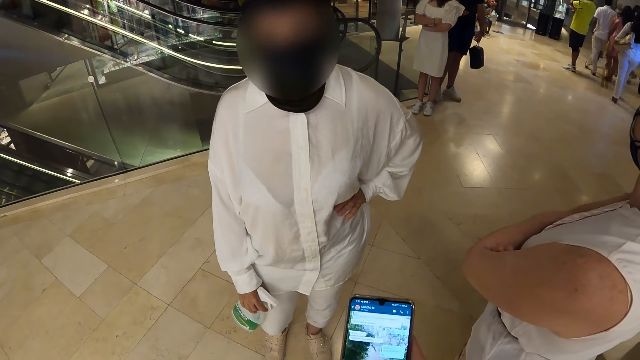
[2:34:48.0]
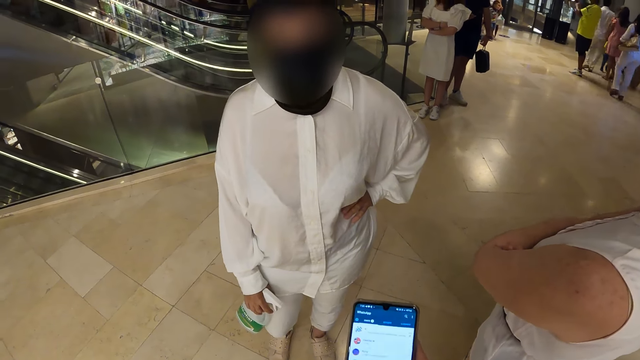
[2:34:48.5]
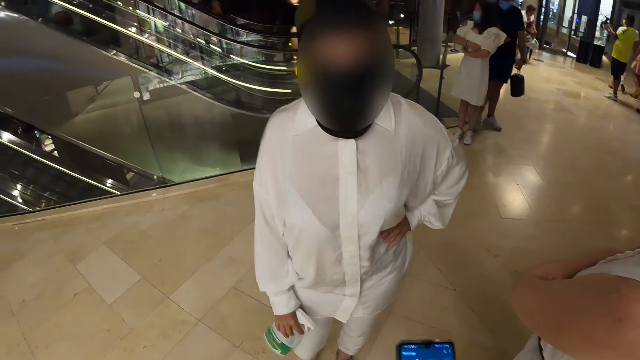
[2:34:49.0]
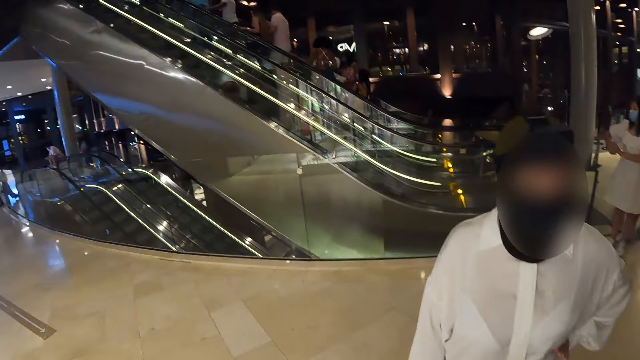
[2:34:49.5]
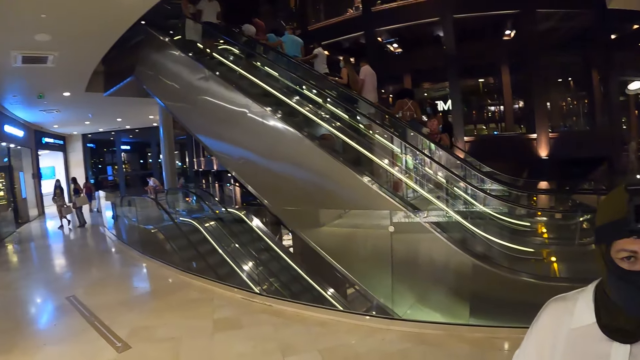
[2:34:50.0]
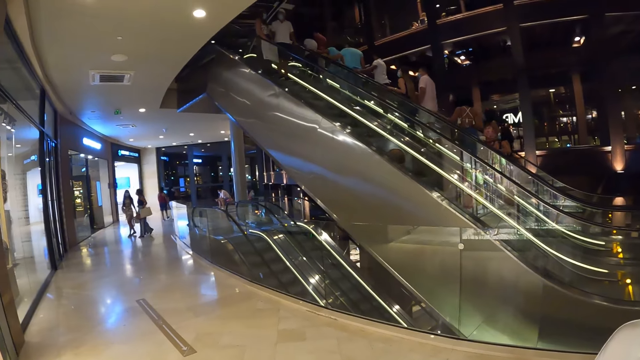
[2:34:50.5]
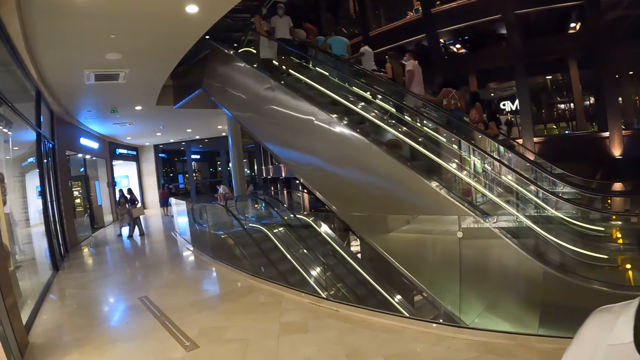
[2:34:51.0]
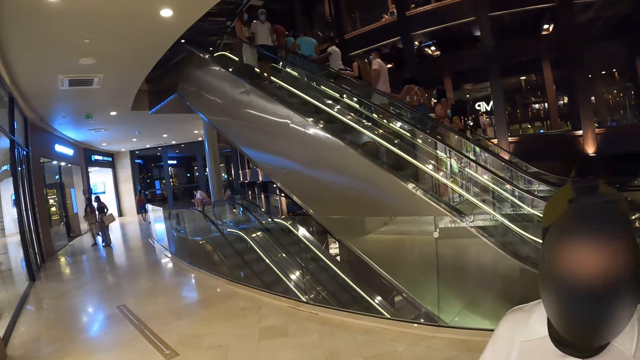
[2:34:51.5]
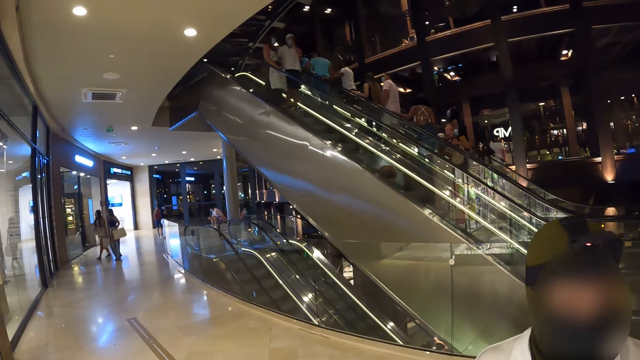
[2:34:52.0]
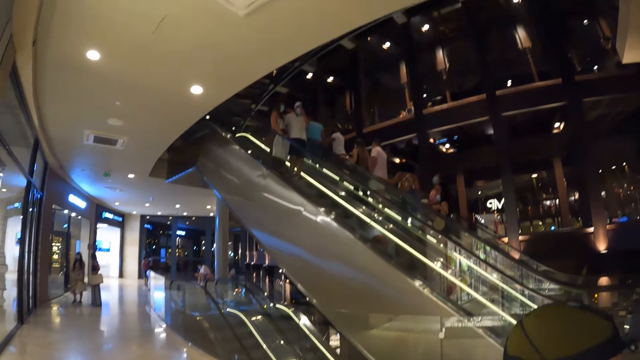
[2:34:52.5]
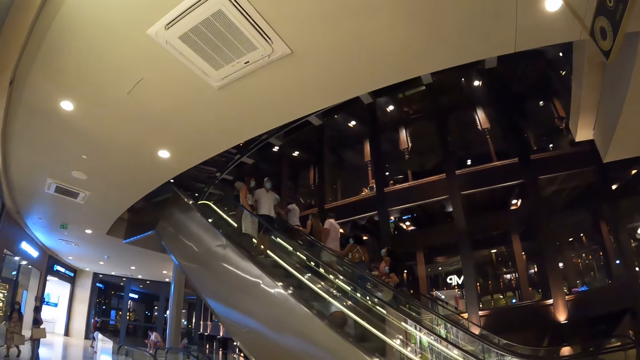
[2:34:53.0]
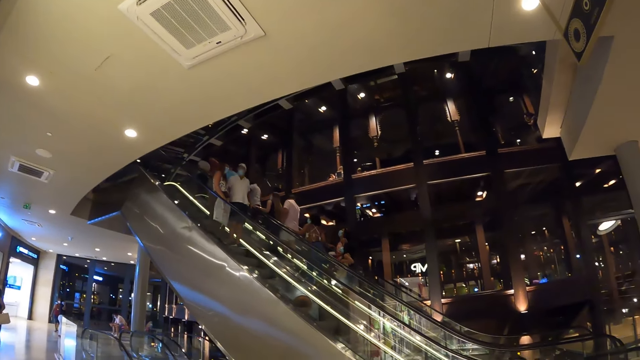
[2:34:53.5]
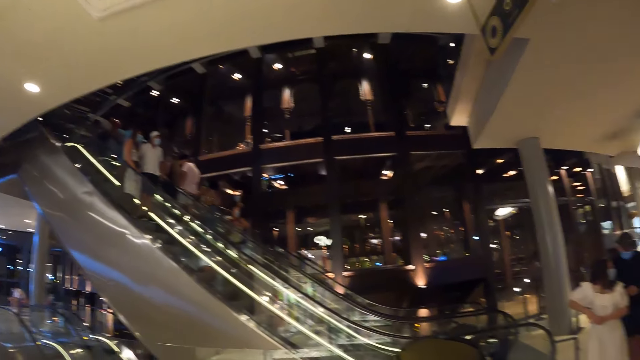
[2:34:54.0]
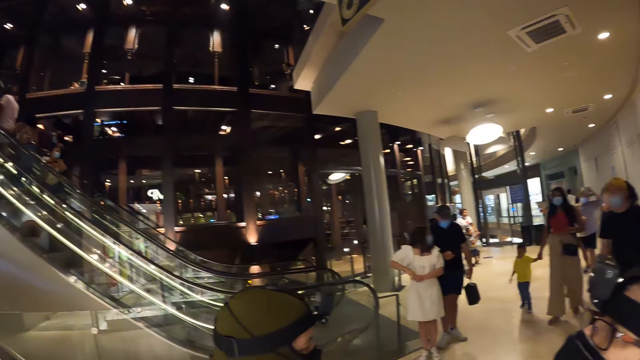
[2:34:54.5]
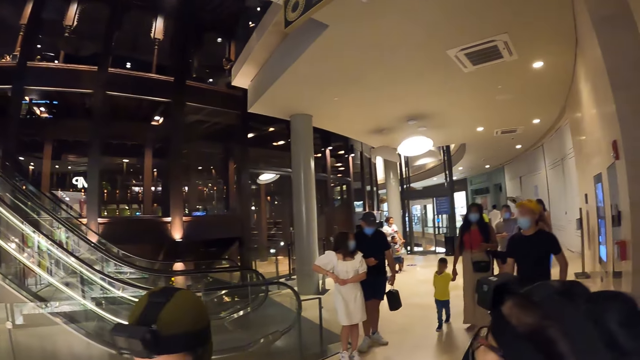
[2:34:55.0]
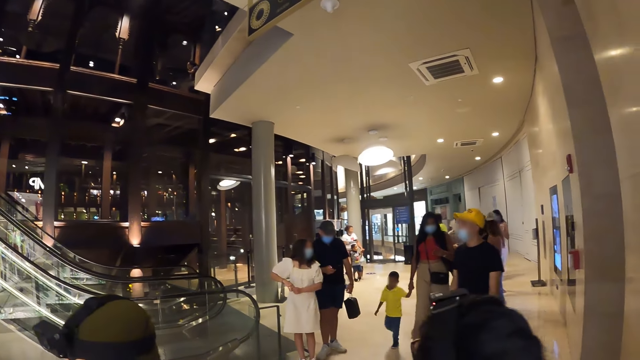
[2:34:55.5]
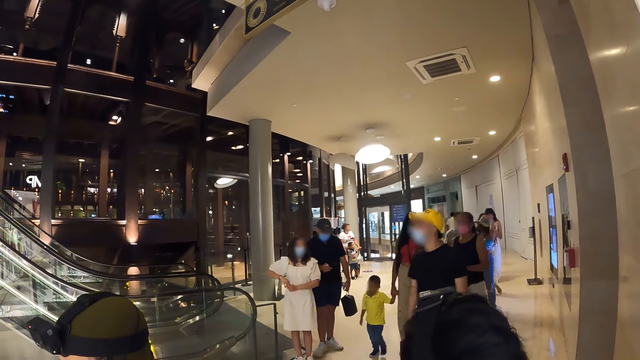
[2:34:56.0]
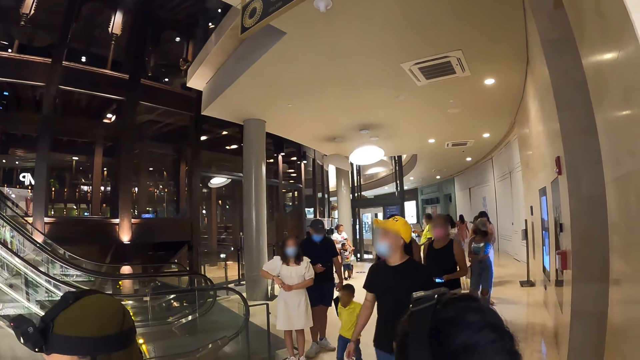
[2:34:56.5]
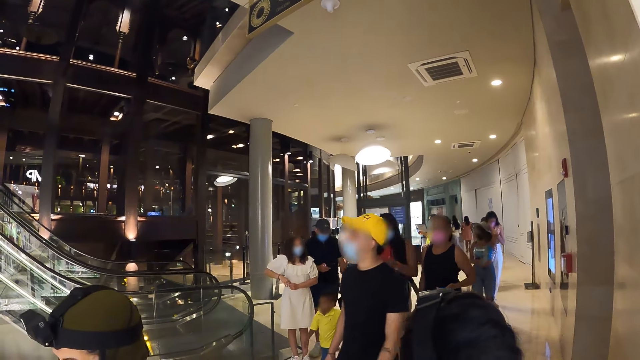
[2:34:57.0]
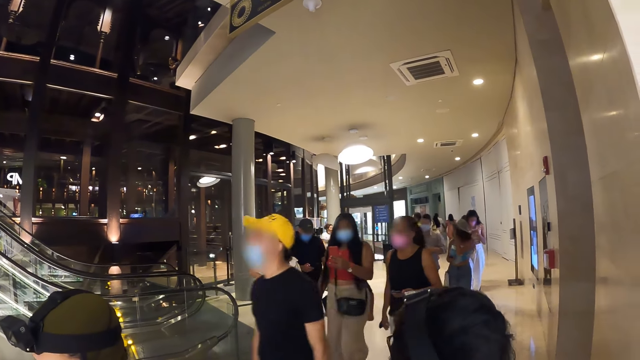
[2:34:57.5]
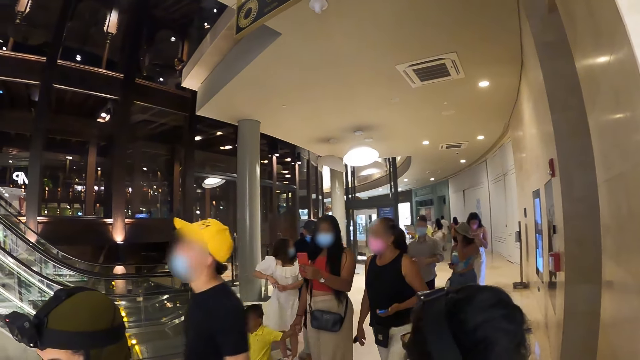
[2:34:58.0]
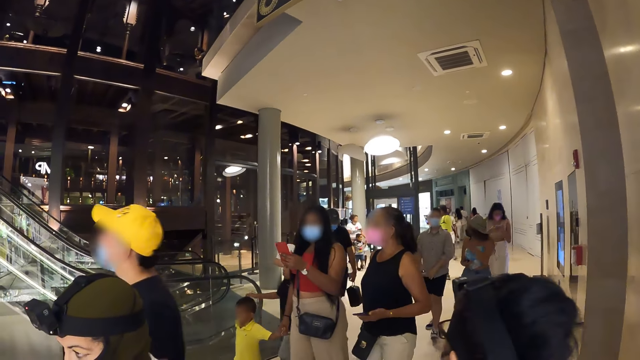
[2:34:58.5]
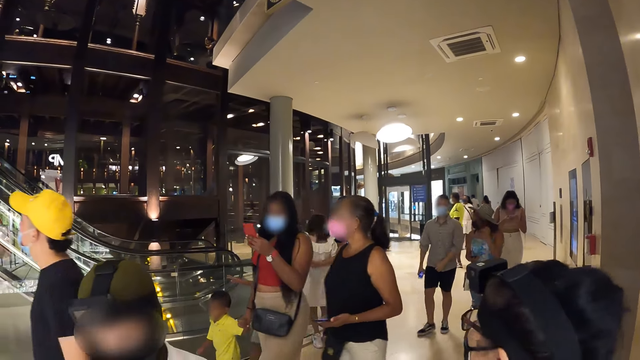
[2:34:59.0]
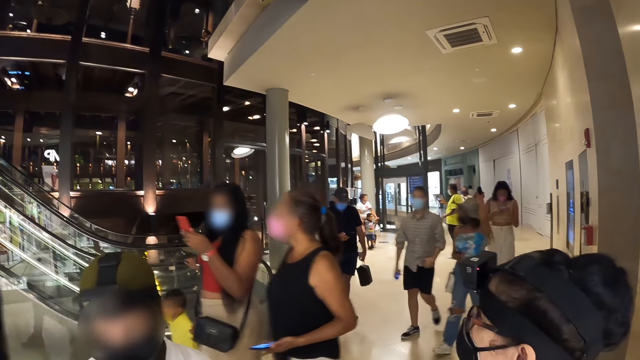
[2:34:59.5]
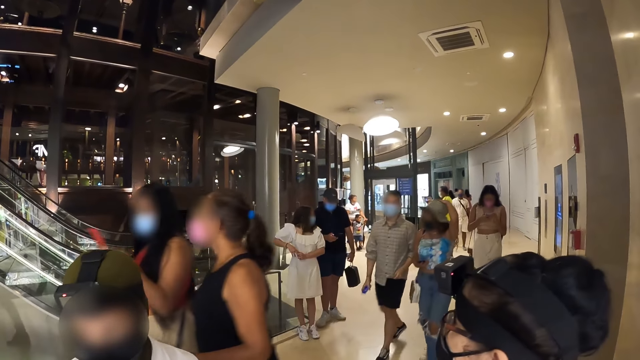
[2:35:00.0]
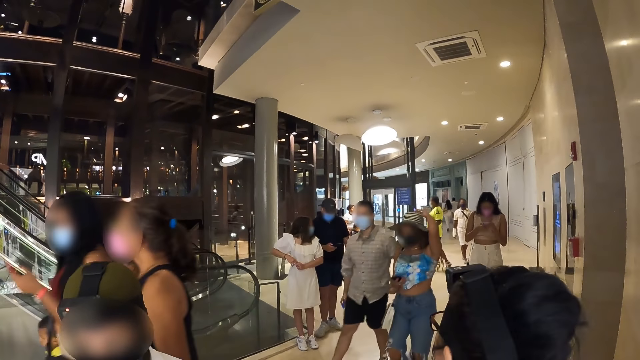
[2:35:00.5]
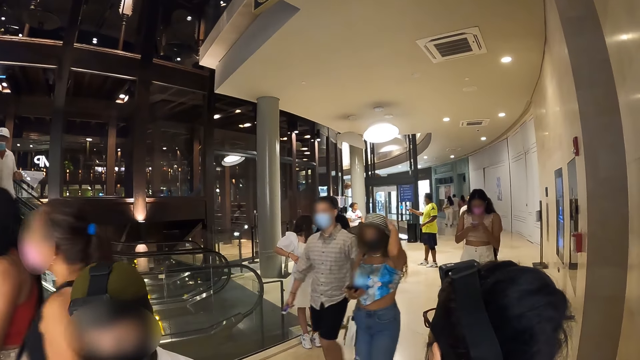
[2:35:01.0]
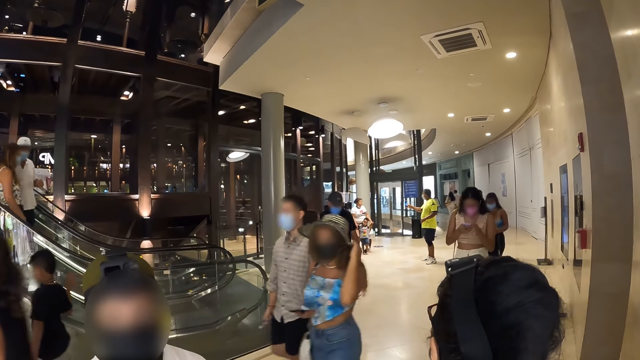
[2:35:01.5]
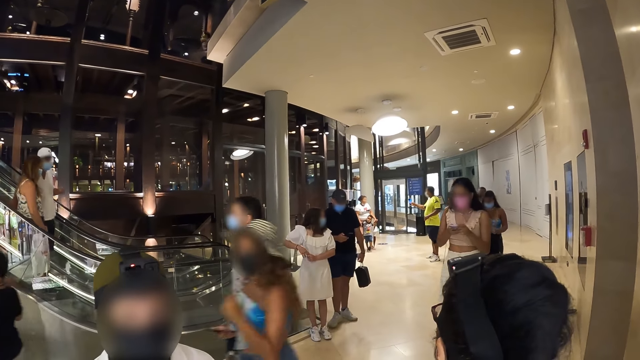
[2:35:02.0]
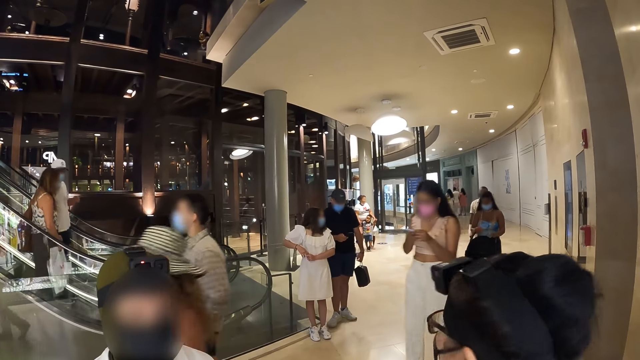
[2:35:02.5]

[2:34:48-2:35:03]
The camera wearer looks around the building. A group of people walk past the camera wearer.

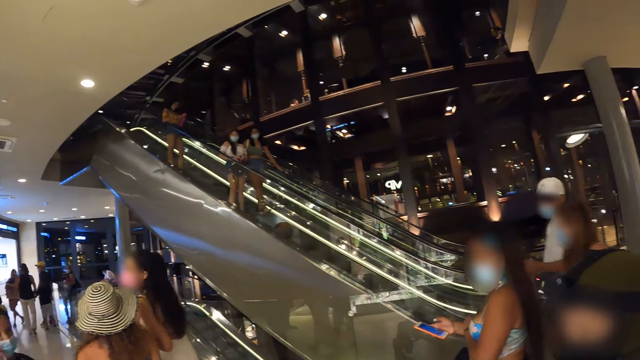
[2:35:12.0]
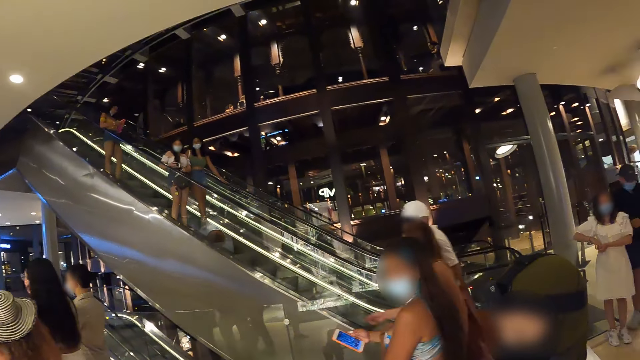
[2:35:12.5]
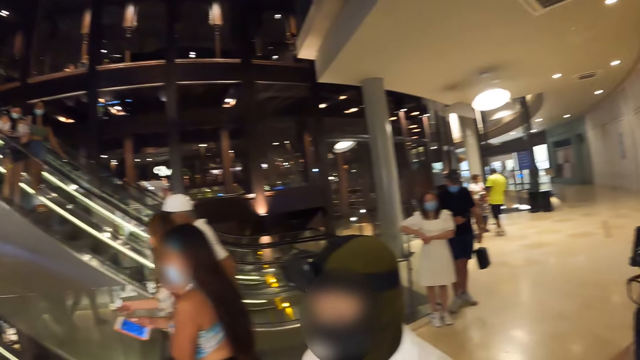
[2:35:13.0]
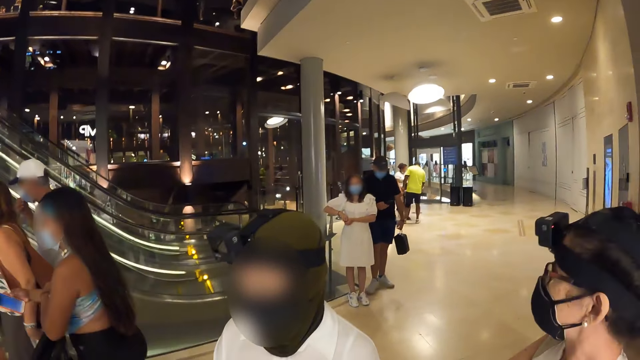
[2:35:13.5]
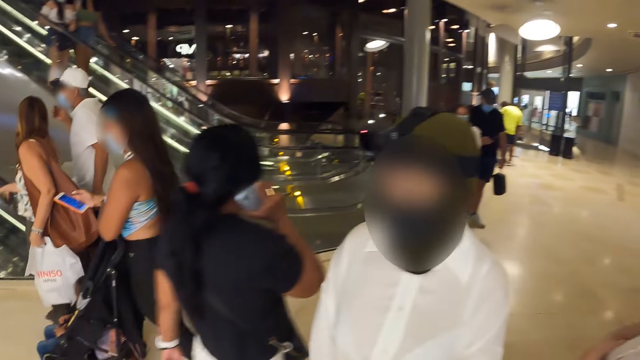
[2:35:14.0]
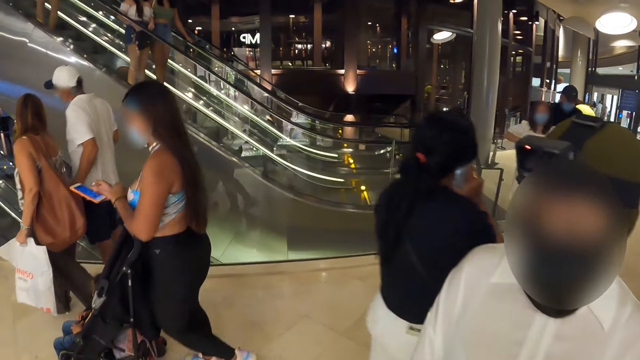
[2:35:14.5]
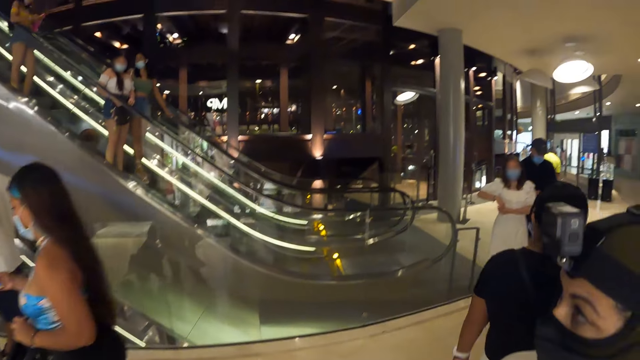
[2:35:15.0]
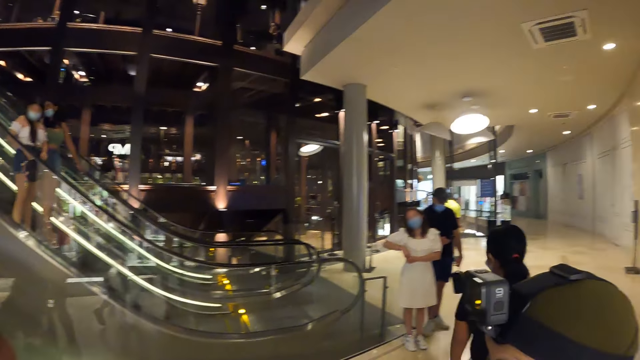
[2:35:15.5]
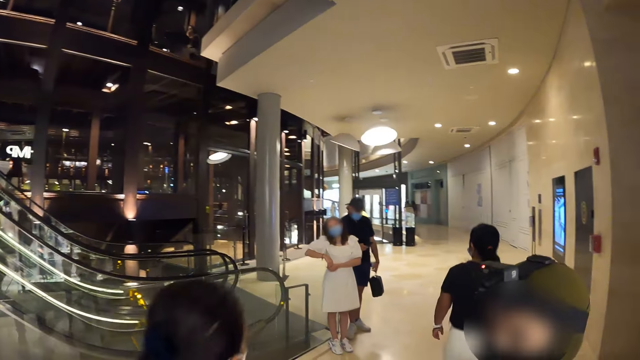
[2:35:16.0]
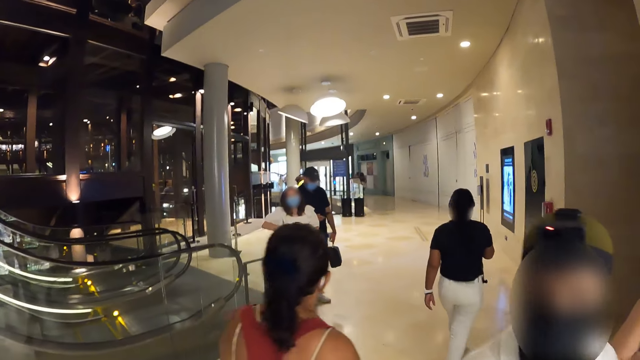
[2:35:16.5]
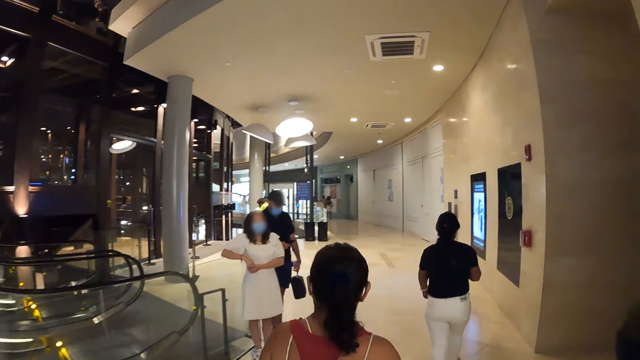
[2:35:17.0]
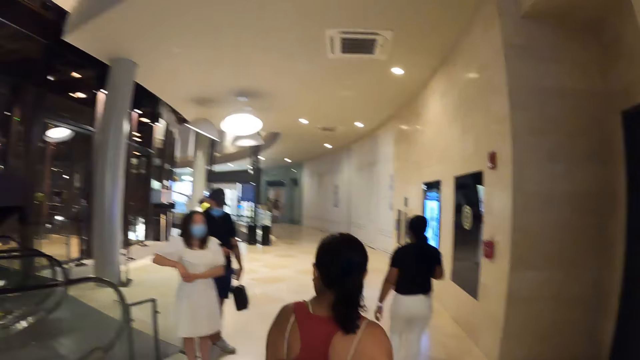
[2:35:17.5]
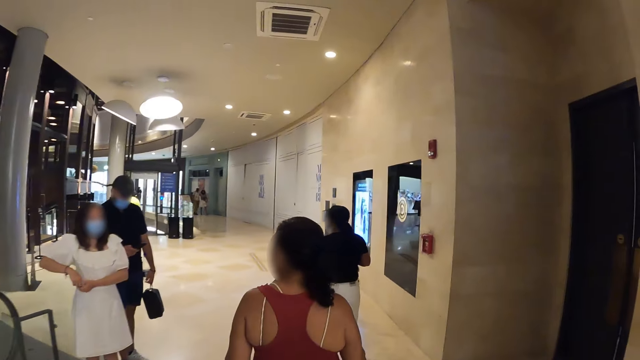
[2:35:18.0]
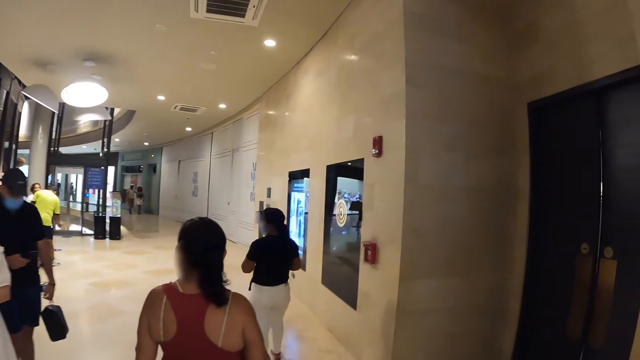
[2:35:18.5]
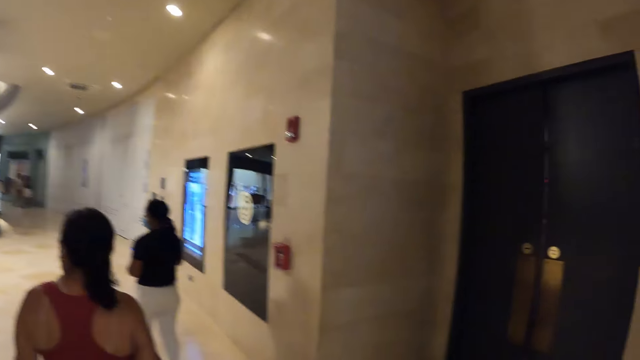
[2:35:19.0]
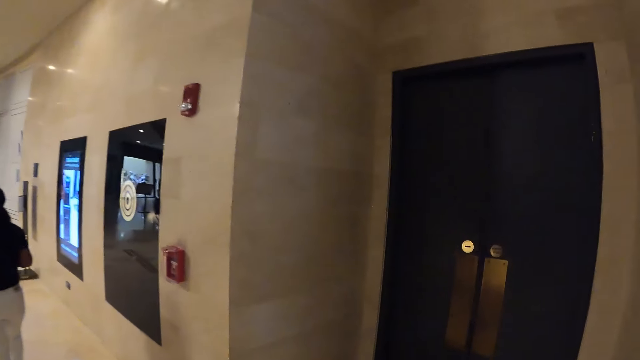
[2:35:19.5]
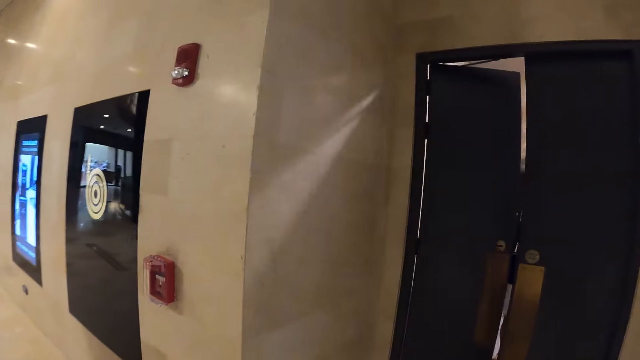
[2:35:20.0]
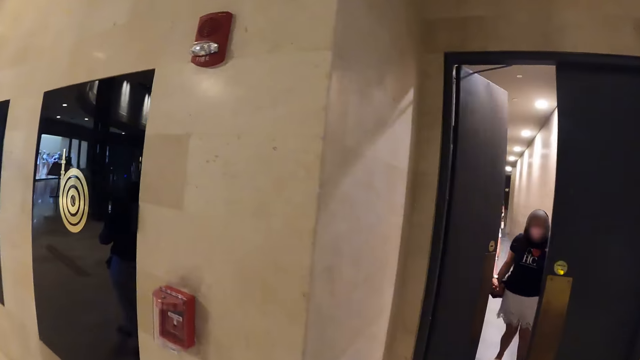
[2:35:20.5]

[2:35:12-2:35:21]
The camera wearer walks around the building.
